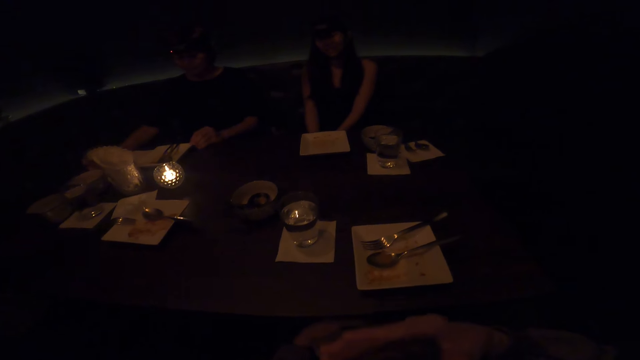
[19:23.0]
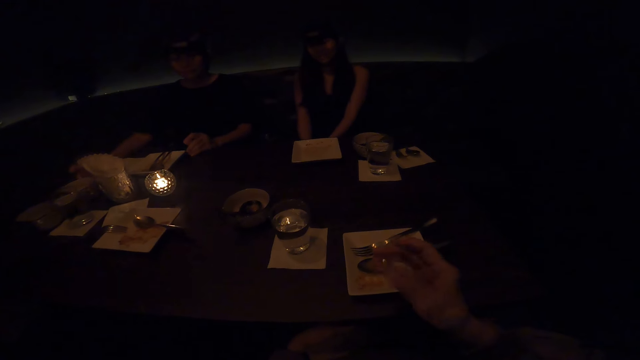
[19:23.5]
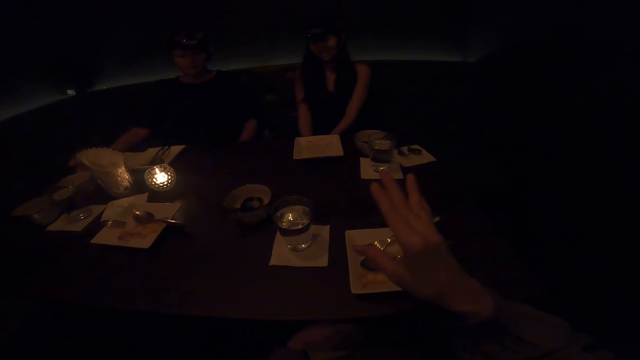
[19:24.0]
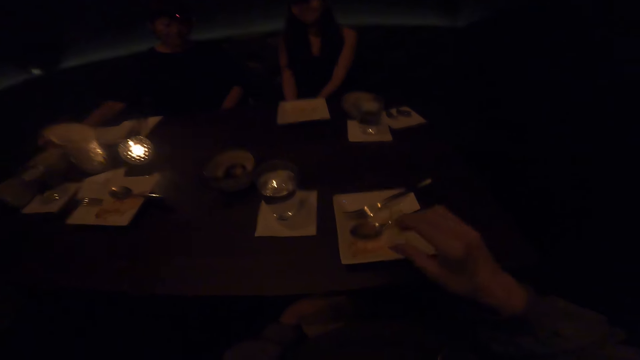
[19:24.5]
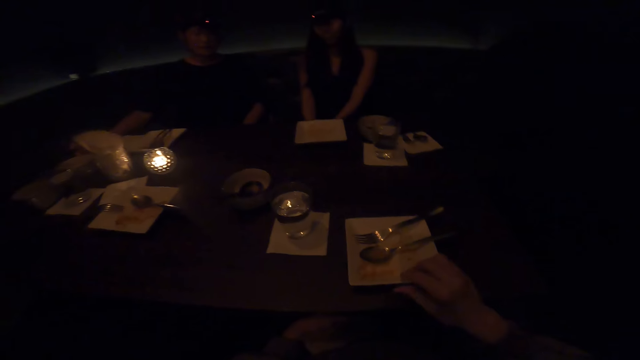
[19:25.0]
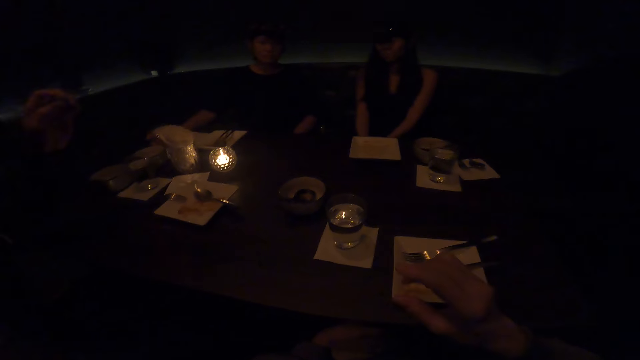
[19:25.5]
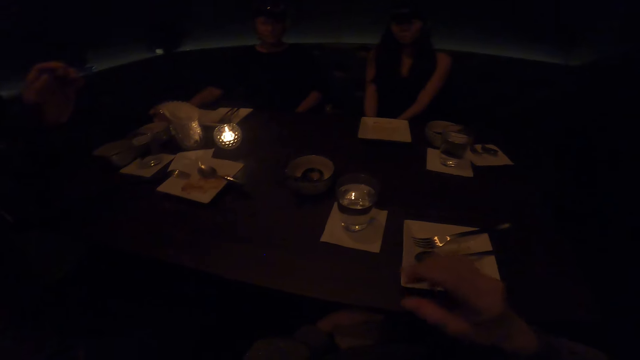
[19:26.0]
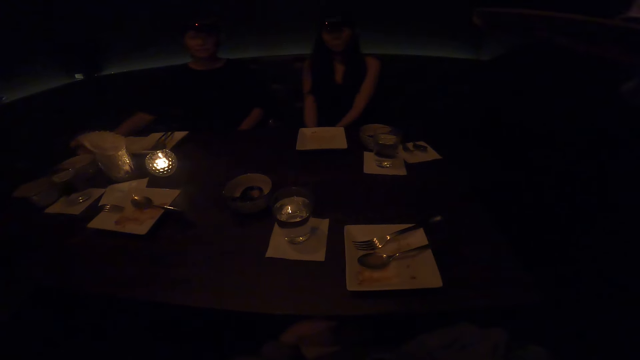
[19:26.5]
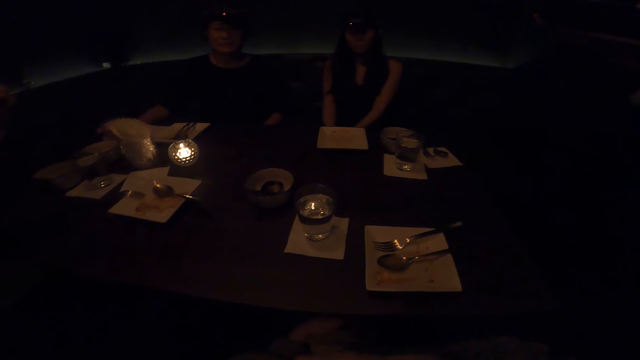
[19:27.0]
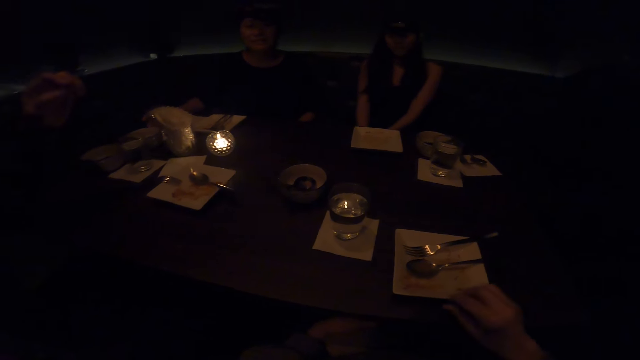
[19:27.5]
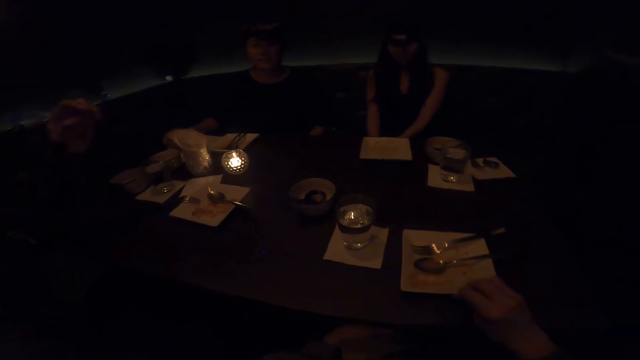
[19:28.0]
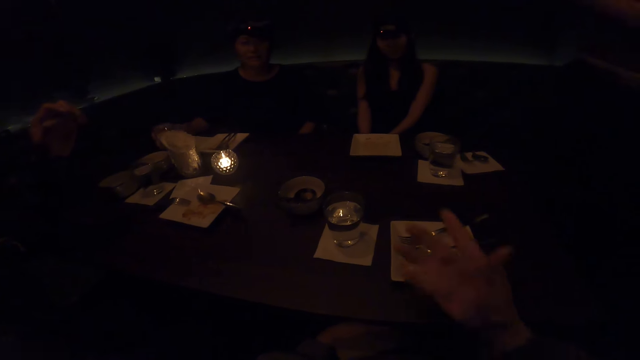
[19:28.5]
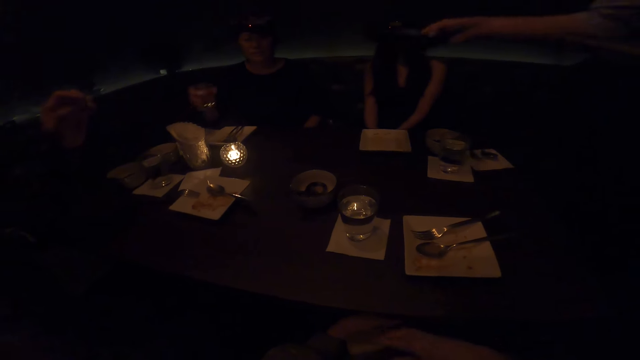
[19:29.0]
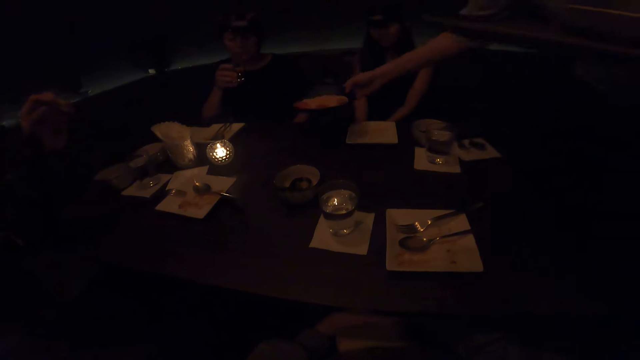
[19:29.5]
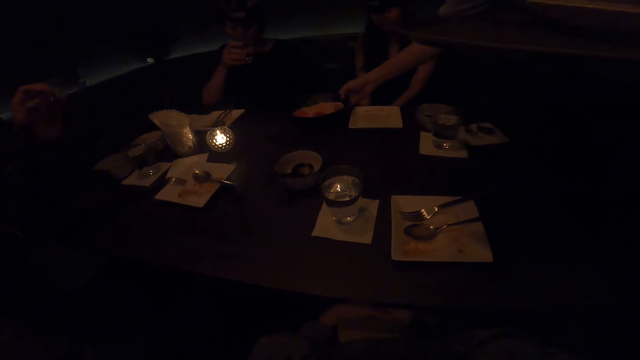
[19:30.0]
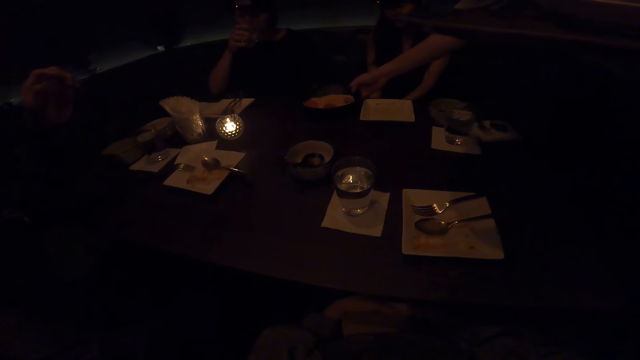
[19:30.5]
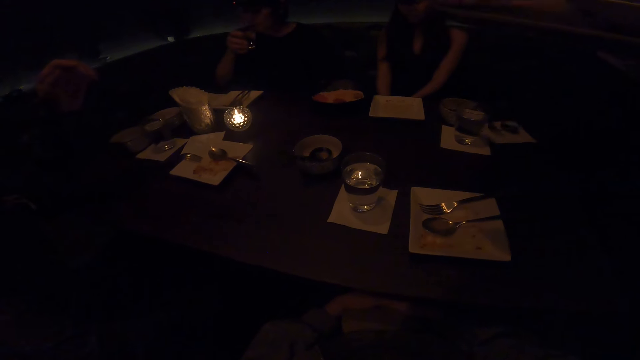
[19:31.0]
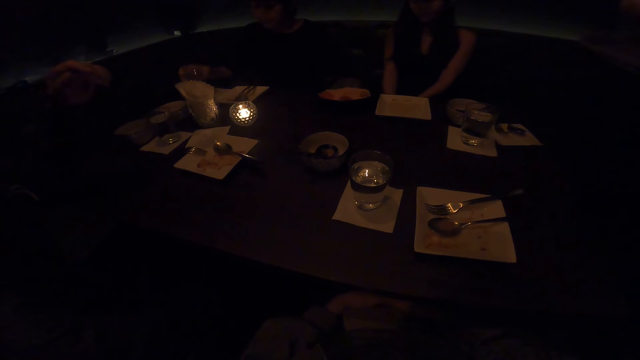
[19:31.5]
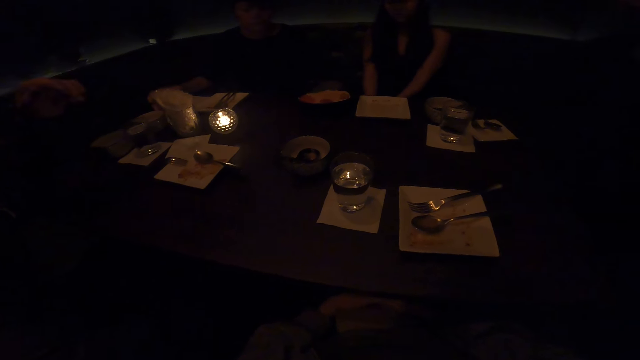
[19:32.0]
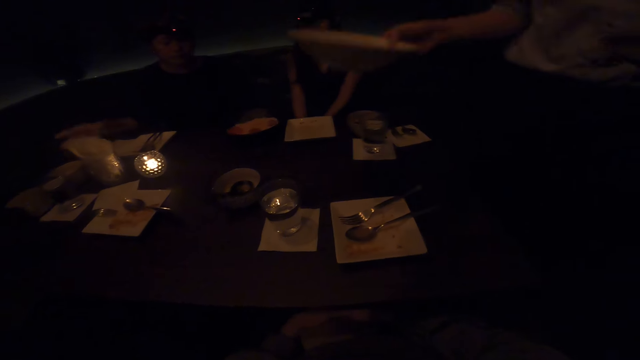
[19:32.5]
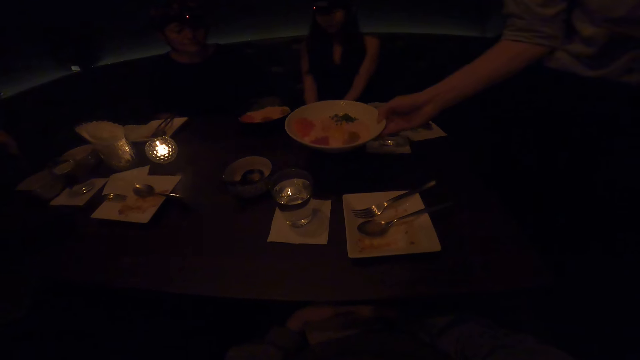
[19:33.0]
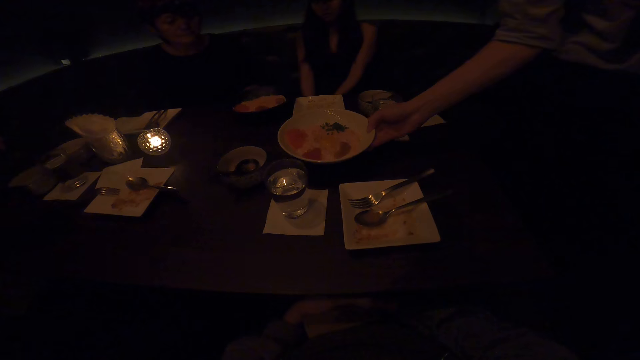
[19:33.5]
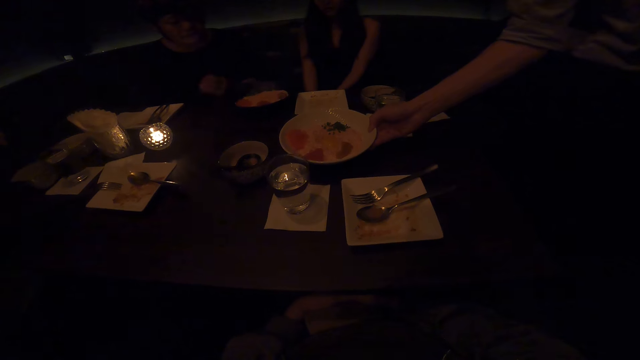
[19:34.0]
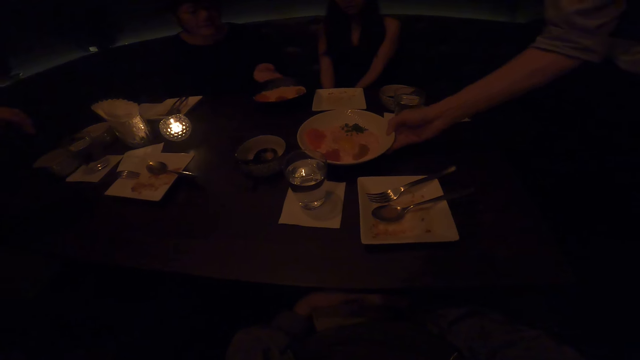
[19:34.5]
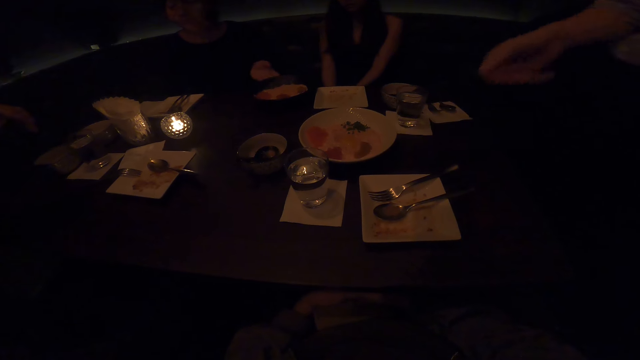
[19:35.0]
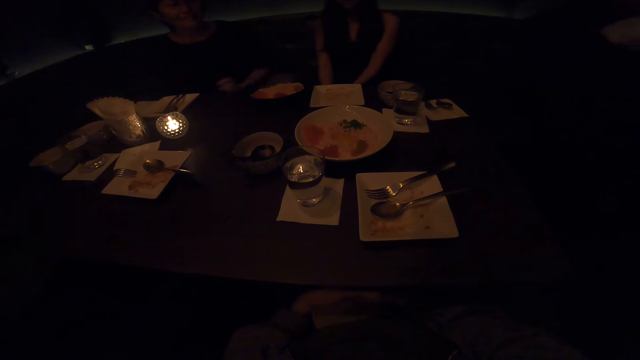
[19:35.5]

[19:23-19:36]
A lady touches a plate on the table. The camera wearer pushes a plate on the table. The lady picks up a glass from the table. The camera wearer converses with colleagues. The lady drinks from the glass. A person places a plate on the table. The lady places the glass on the table. The person places a plate on the table.

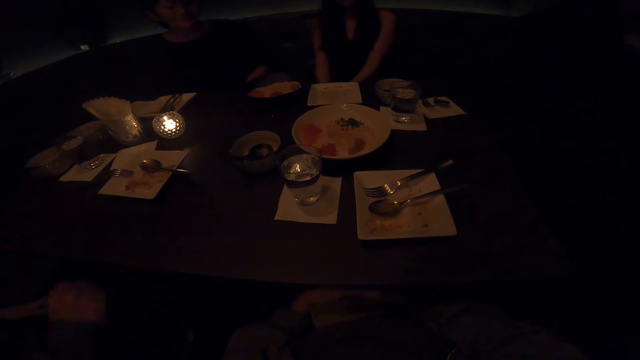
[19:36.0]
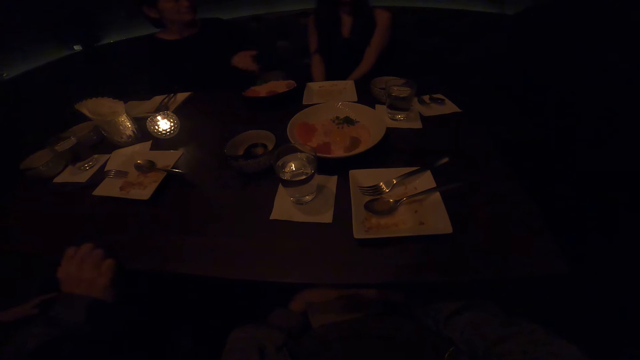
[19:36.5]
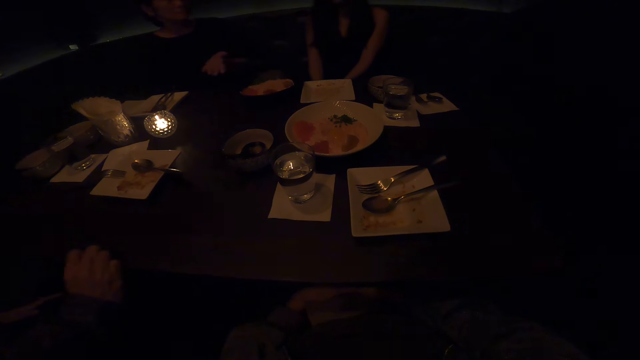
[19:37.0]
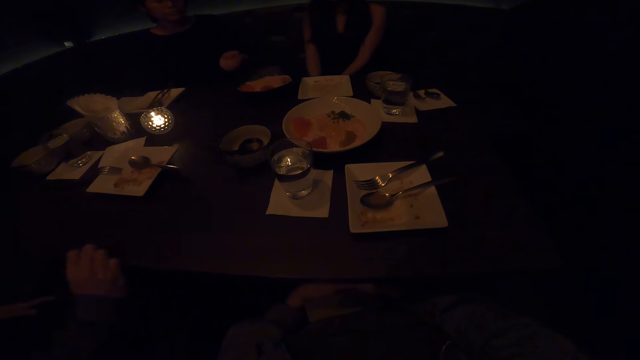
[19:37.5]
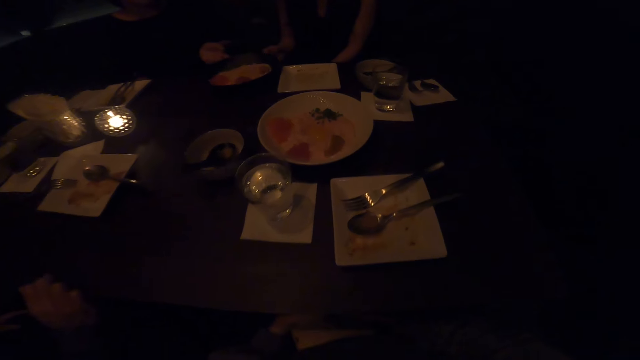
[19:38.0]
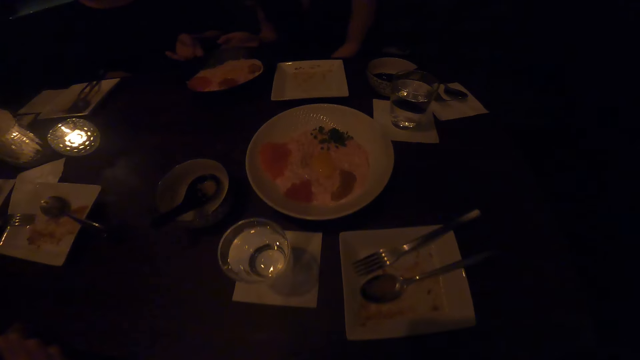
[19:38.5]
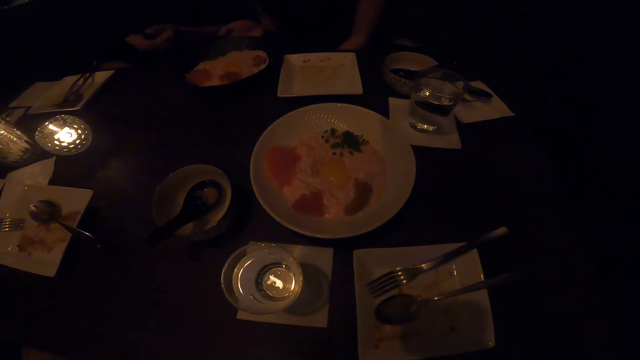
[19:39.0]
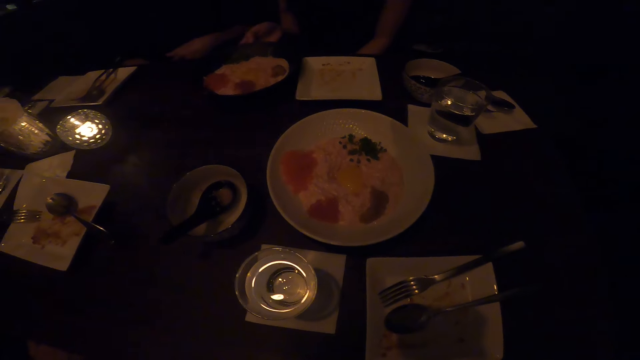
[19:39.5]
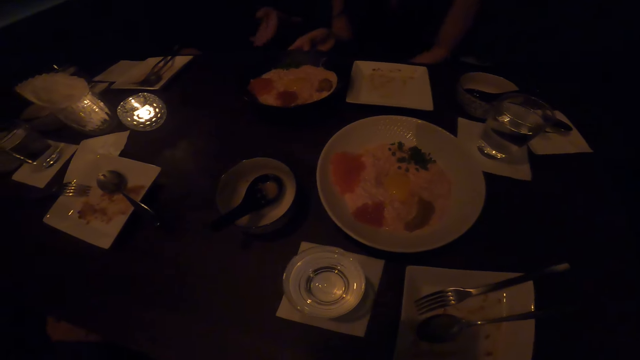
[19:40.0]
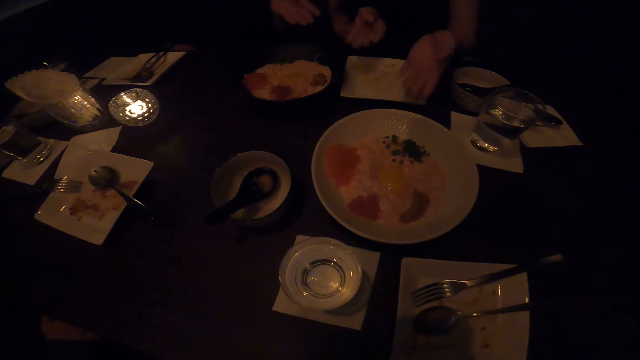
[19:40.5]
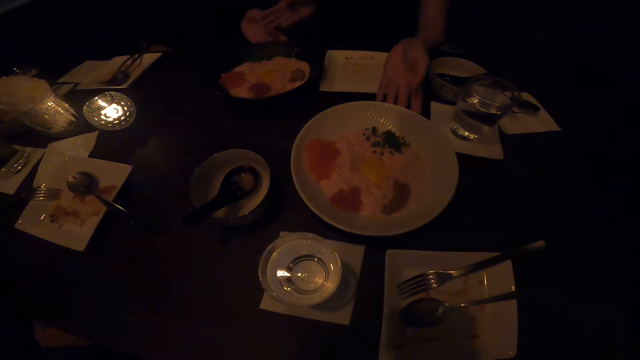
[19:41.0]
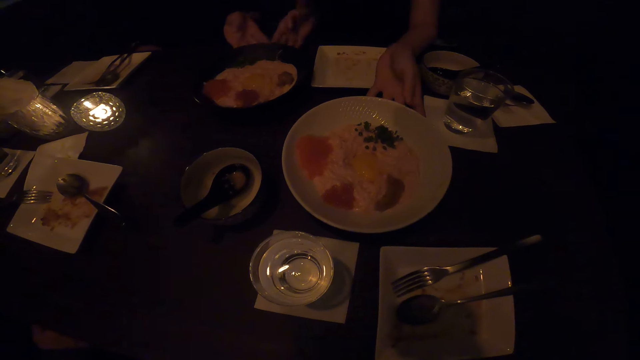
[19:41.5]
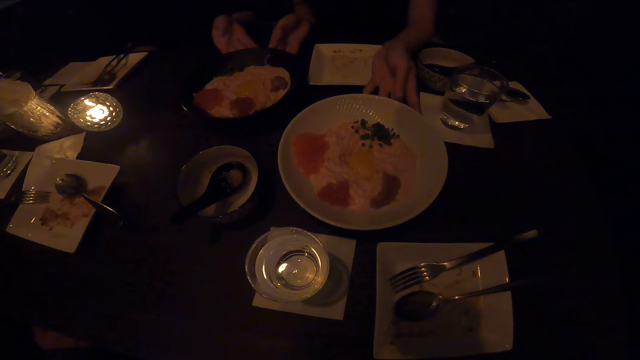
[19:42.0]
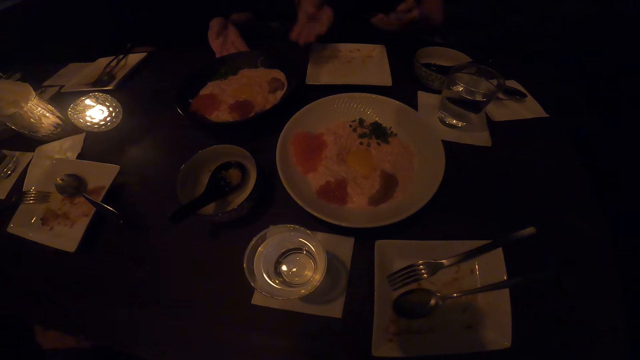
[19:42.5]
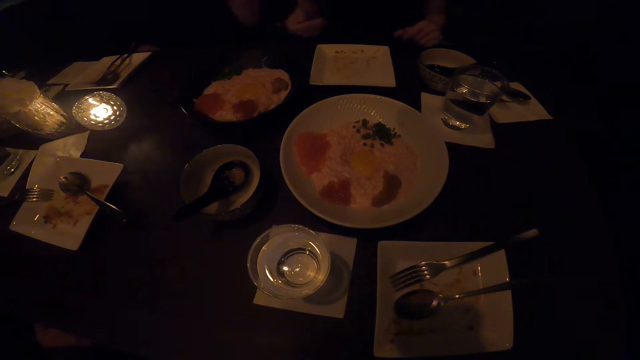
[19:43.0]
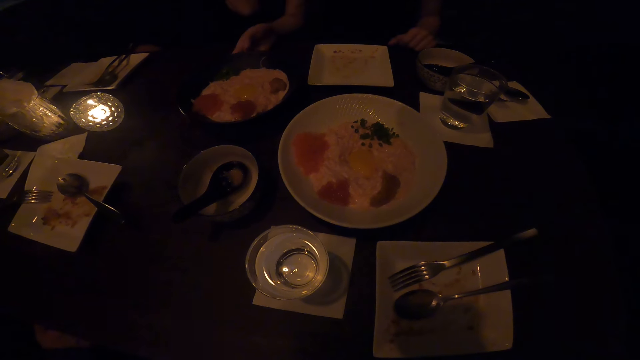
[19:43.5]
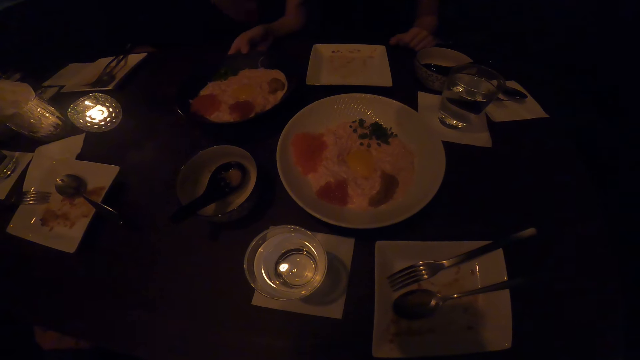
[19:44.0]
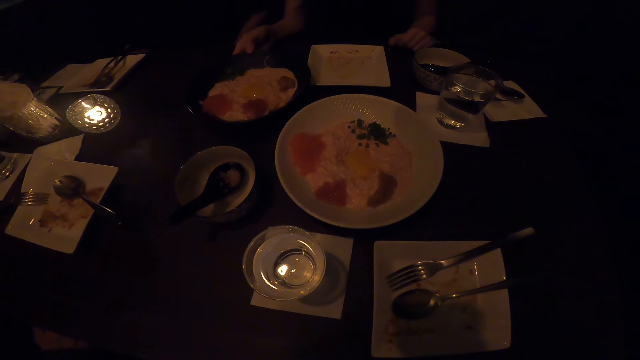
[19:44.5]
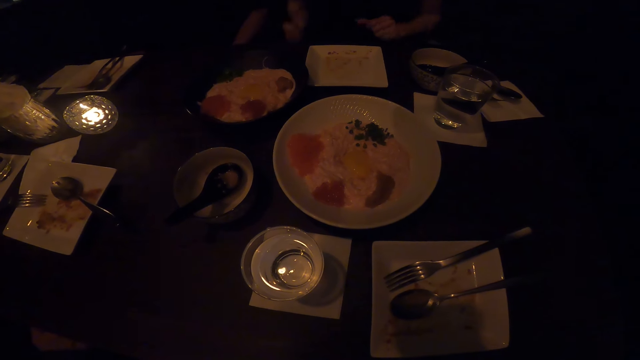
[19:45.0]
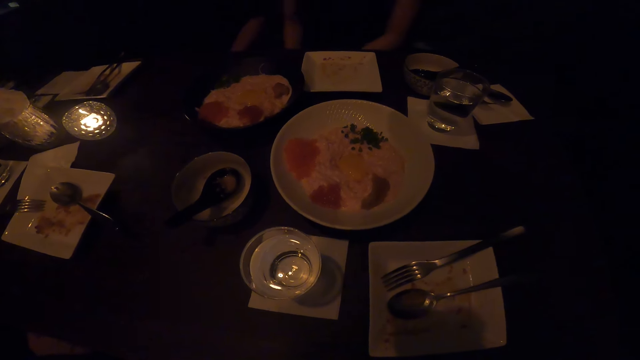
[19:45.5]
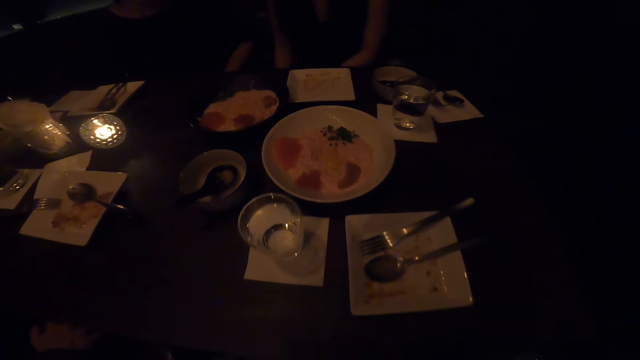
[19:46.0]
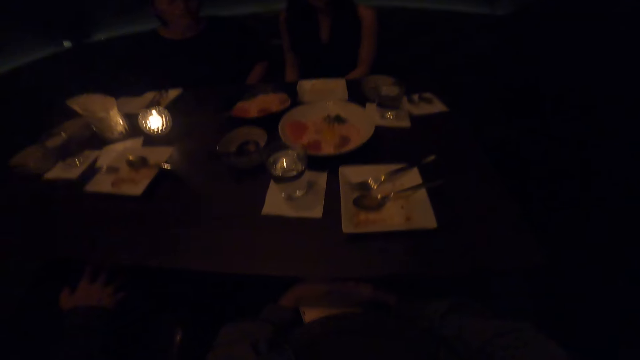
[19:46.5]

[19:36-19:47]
A man touches the table. A lady pushes a plate on the table. Another lady pushes a plate on the table. The first lady touches a plate on the table. The first lady pushes a plate on the table.
